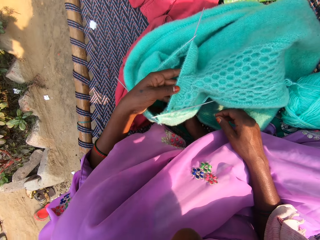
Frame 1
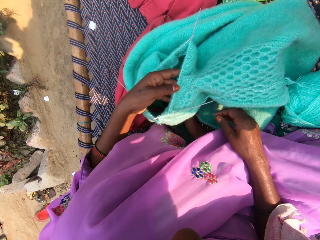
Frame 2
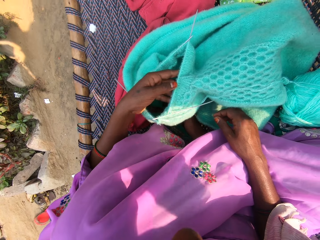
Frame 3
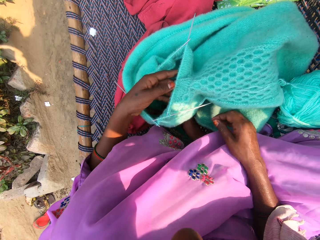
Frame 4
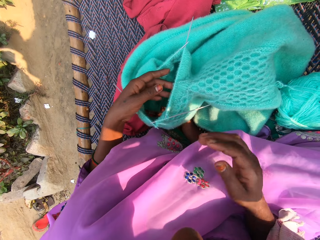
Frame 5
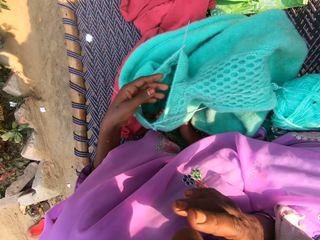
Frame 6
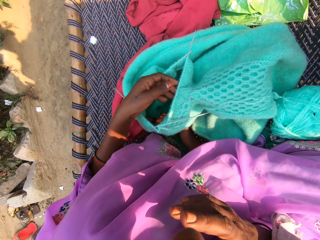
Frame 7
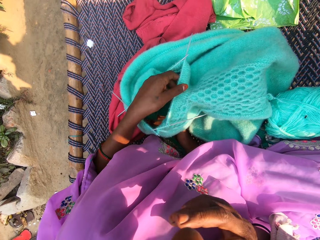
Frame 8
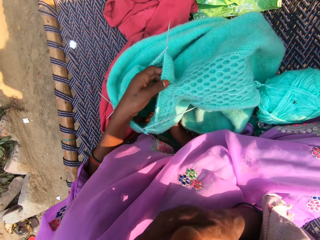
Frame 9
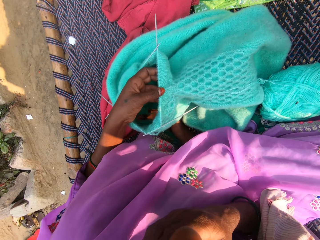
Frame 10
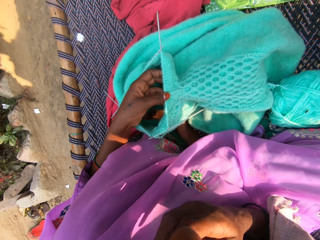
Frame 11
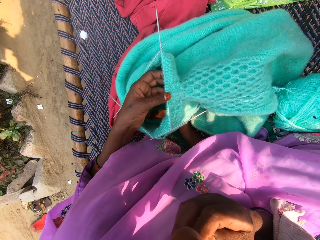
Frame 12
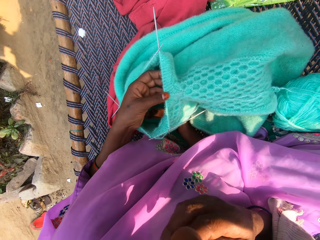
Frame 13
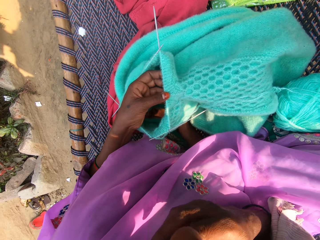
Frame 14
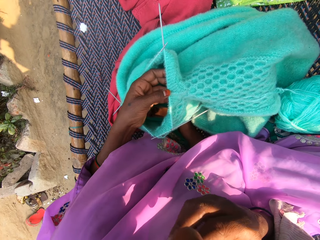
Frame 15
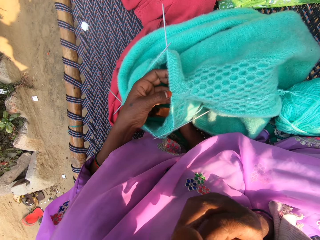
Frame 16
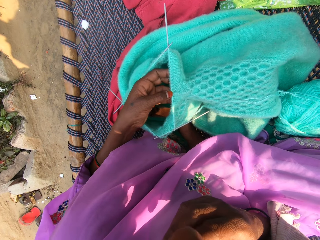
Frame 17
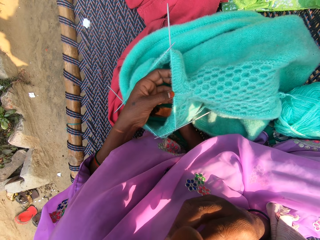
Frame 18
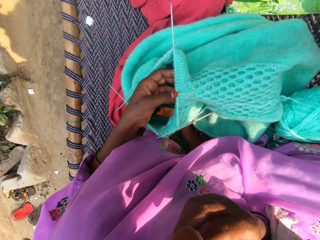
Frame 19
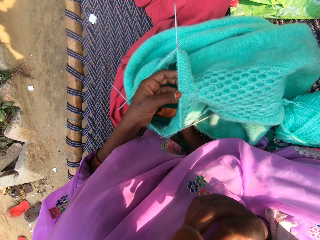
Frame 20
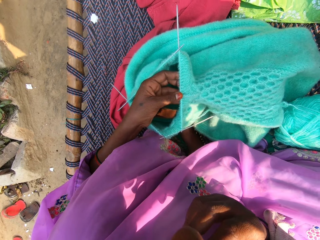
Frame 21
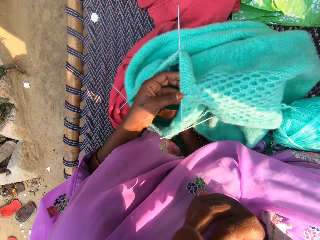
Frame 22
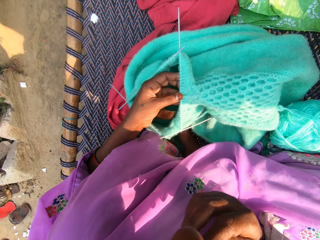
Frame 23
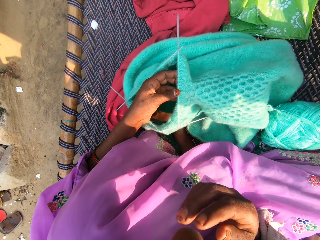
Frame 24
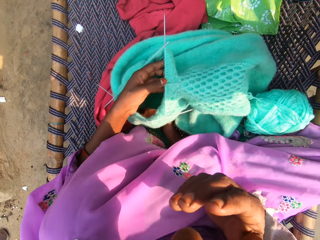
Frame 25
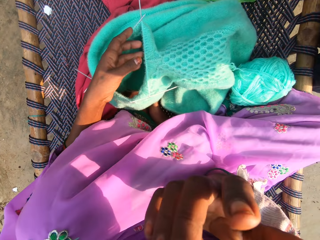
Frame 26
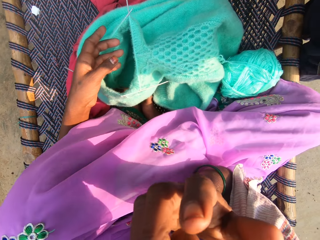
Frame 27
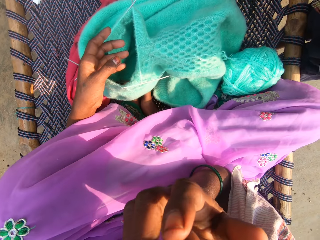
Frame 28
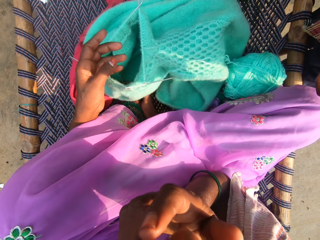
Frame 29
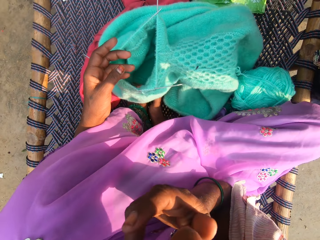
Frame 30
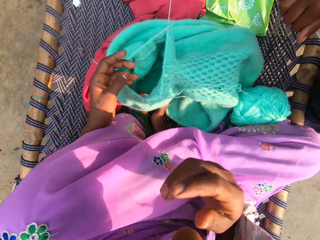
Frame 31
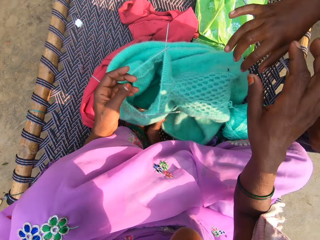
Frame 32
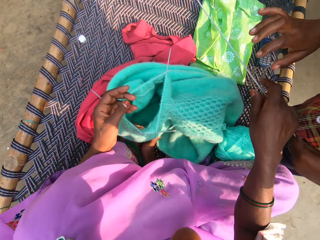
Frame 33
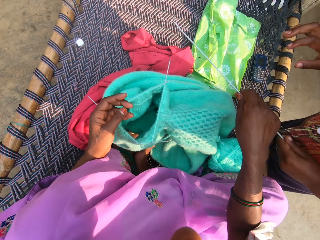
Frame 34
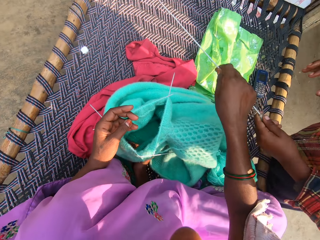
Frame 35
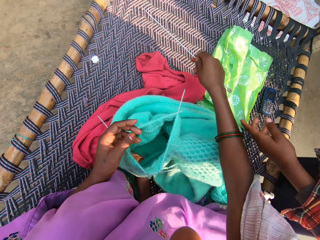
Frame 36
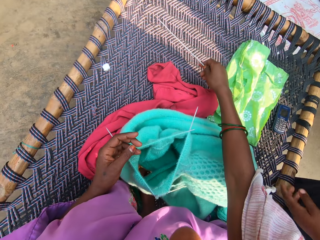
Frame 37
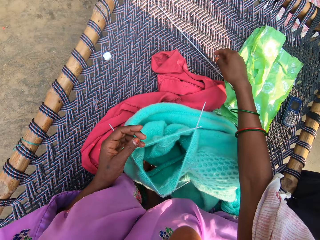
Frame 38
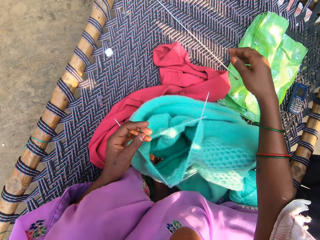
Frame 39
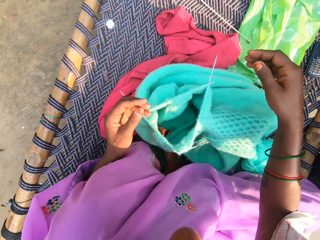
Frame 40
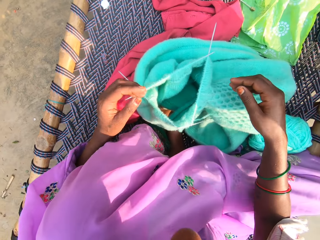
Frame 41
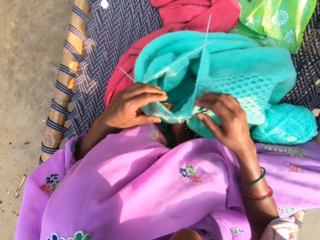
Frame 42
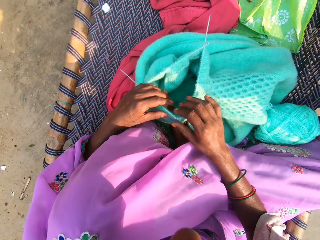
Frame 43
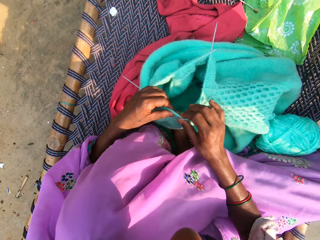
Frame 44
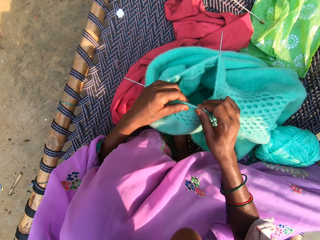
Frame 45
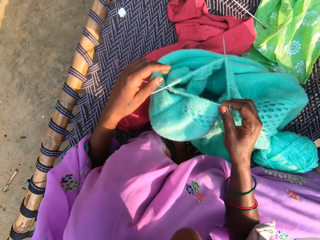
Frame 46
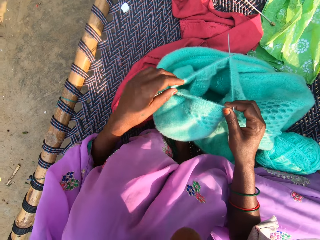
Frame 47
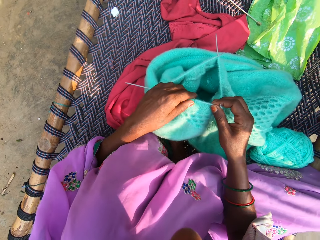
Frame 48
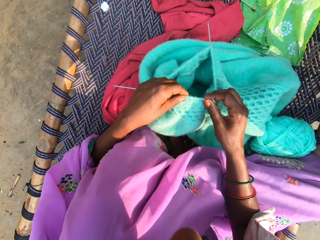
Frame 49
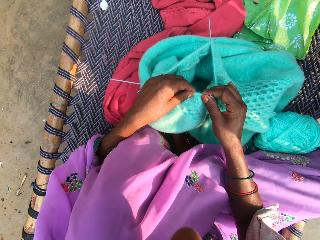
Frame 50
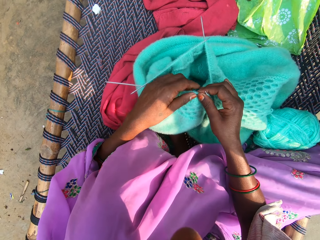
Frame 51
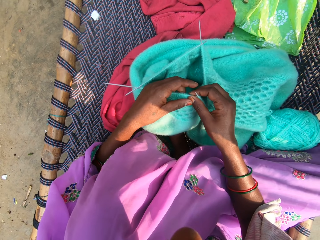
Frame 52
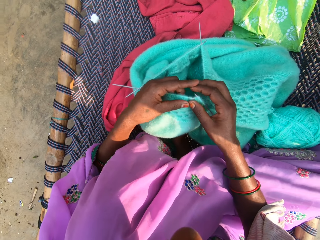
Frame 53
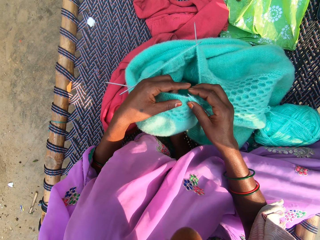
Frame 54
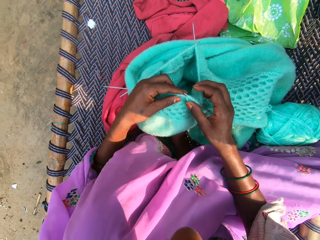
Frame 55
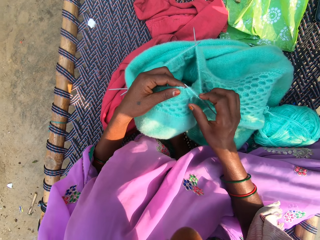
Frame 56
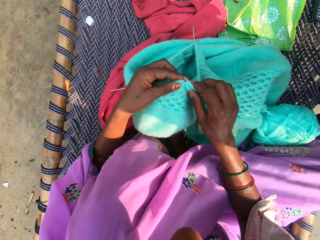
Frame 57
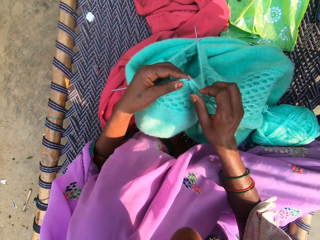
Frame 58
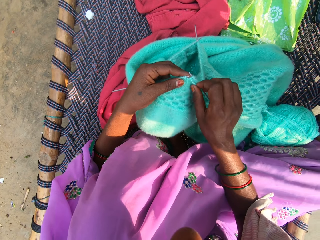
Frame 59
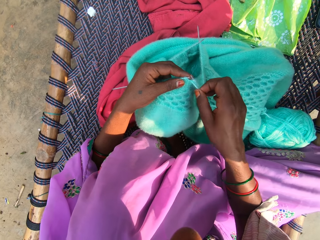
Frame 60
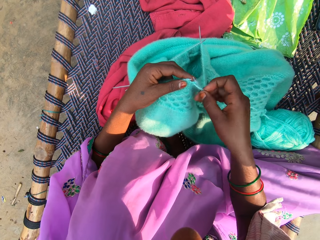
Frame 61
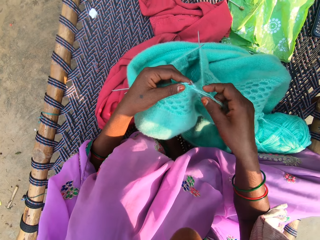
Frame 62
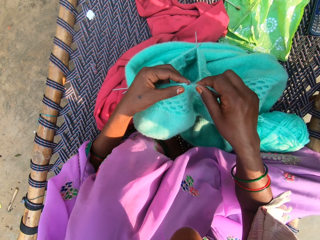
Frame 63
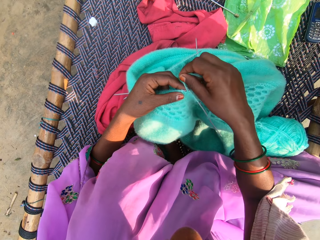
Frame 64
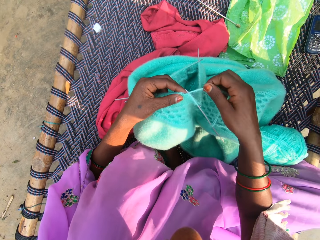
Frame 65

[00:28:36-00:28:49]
The camera wearer cleans her face with her right hand. She touches the cloth and scratches her face. She collects a knitting pin from a man with her right hand. She drops the knitting pin on the woven cot with her right hand. She knits yarn with the knitting pin in her right hand. She holds the cloth.

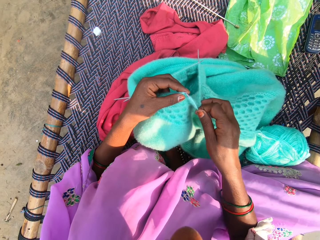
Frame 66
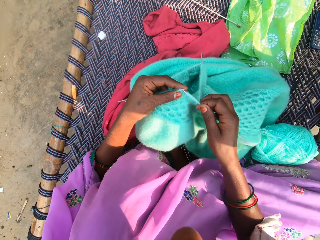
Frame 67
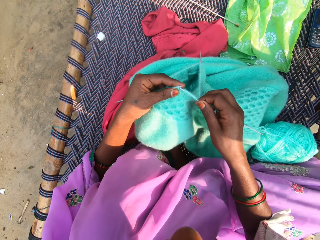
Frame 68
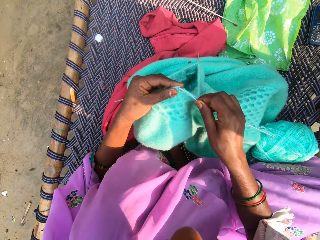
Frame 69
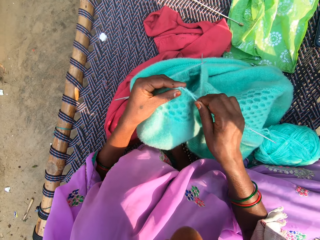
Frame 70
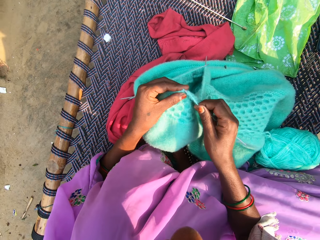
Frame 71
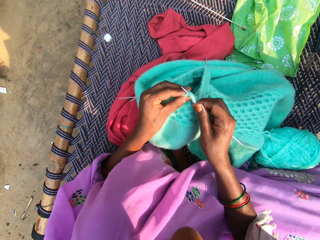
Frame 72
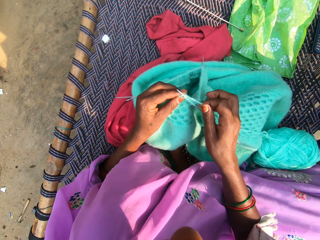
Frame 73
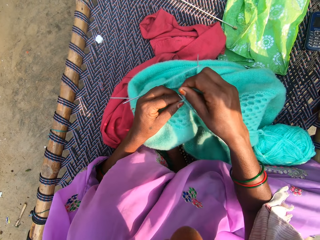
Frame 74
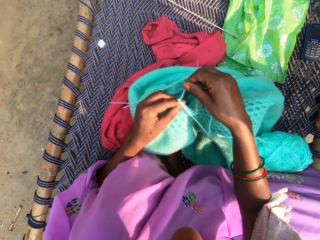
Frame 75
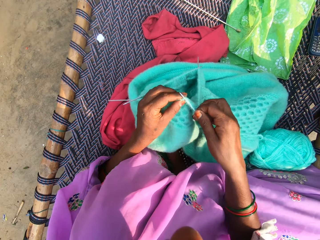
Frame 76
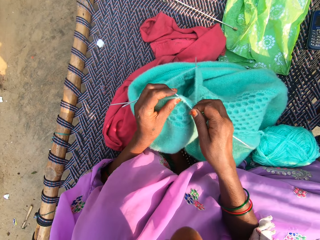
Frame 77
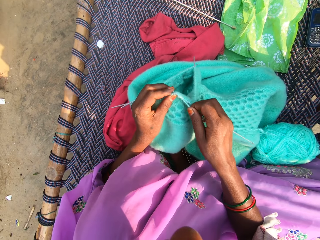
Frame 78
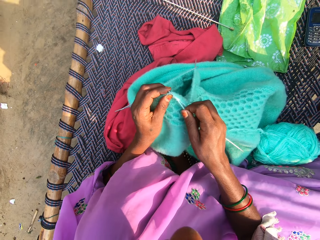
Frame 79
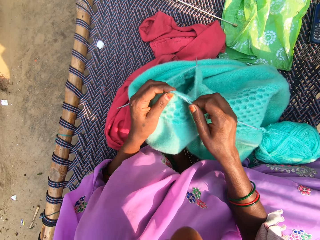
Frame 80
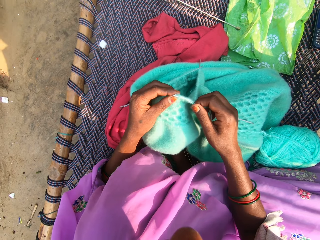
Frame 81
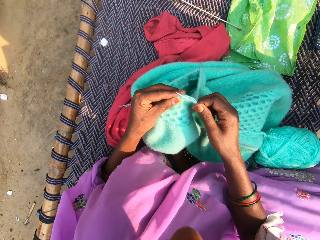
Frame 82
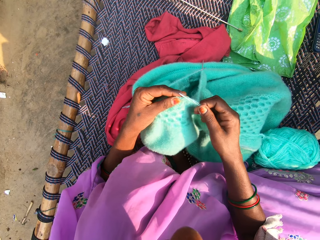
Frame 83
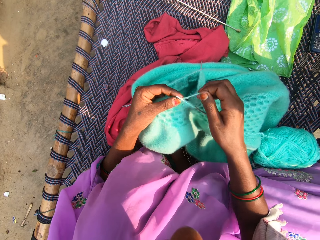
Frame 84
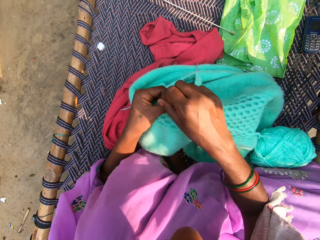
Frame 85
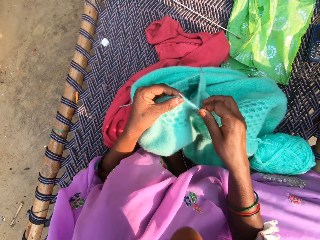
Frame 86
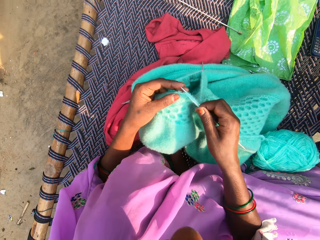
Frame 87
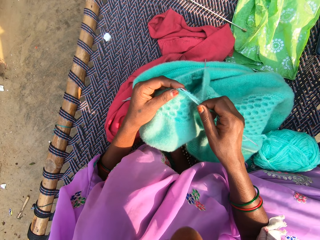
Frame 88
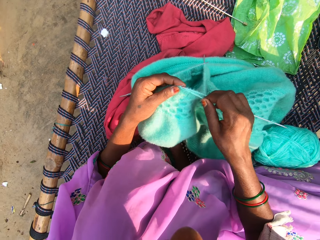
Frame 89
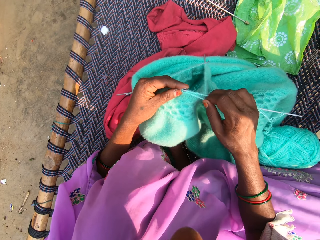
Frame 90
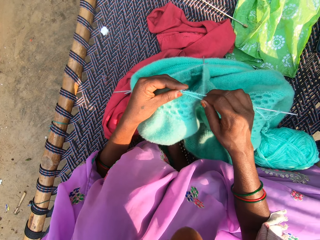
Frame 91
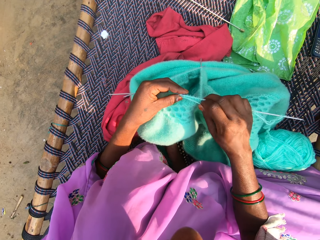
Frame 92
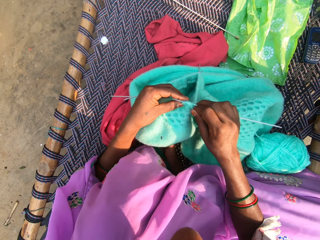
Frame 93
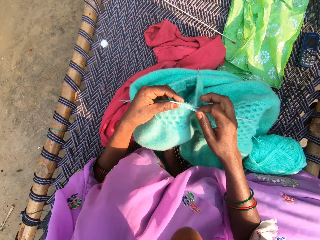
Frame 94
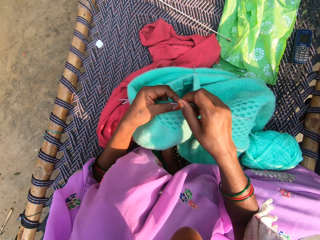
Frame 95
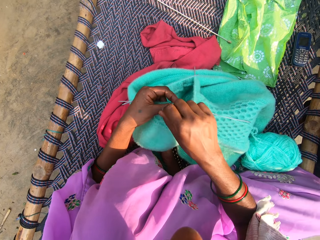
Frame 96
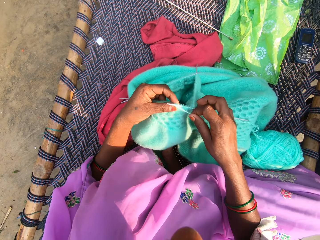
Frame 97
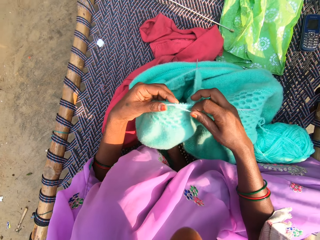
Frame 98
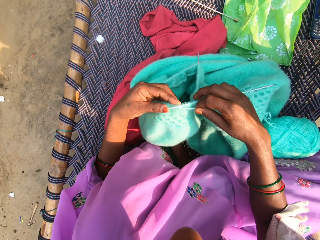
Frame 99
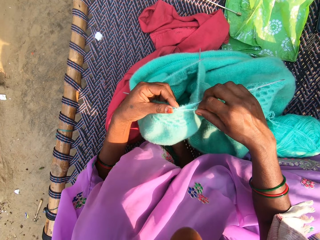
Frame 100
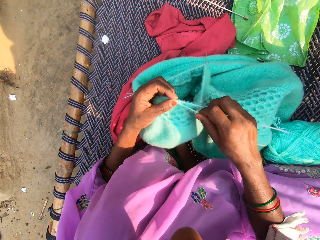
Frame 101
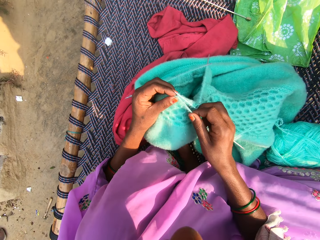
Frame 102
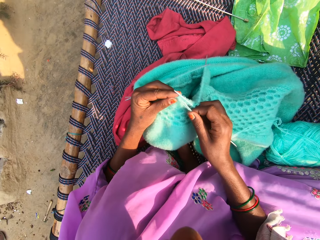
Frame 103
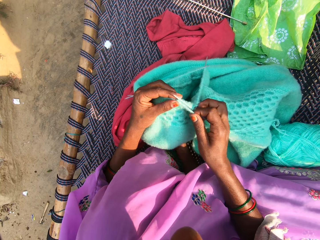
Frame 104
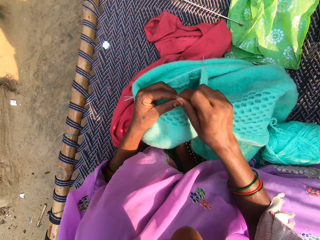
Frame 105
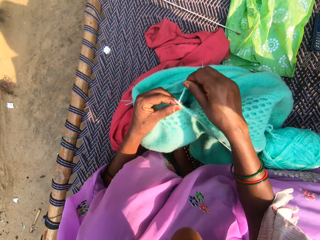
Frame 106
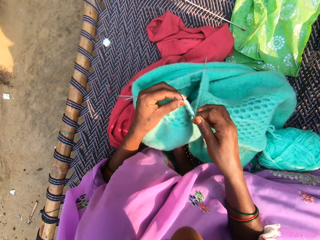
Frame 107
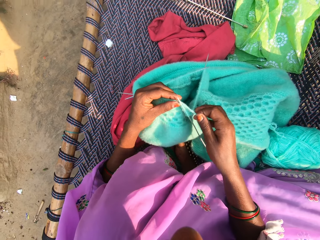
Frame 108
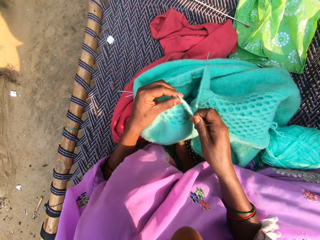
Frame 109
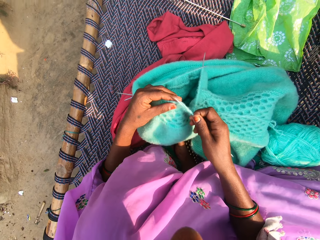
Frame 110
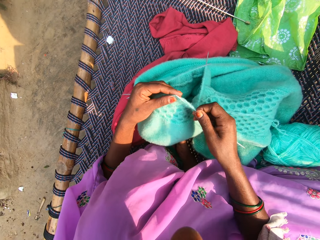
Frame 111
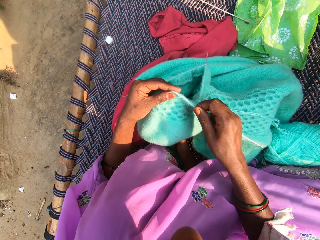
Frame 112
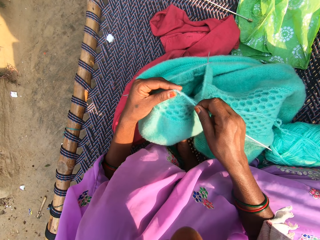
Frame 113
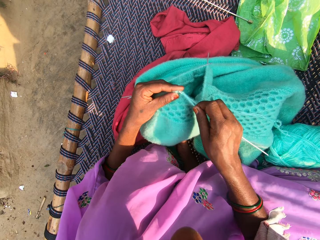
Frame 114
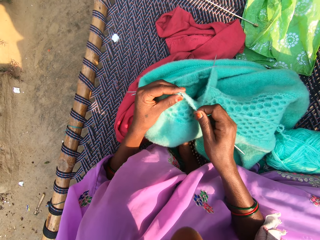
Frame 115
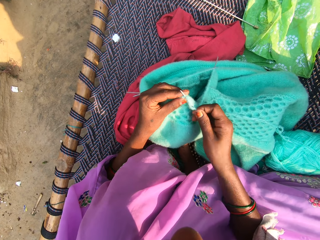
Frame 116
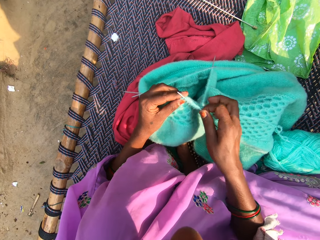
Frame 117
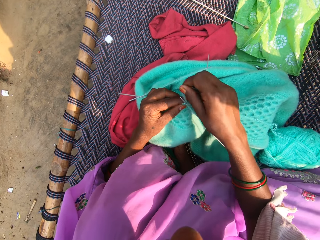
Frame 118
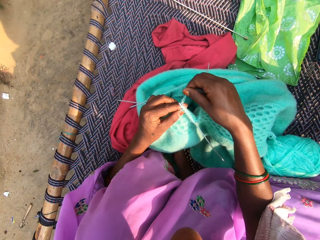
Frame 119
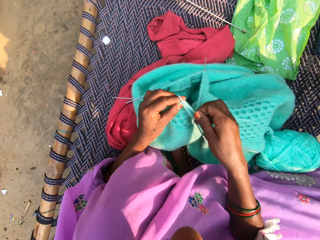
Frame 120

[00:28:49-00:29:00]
The camera wearer rolls the string on the knitting needle. They knit the cloth.
